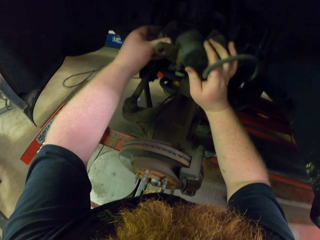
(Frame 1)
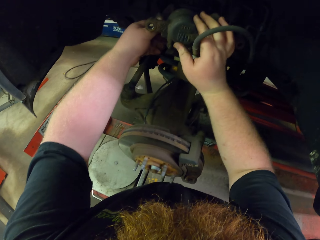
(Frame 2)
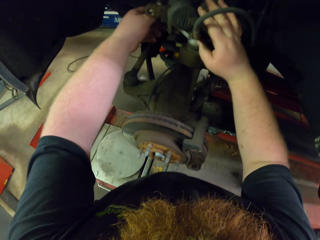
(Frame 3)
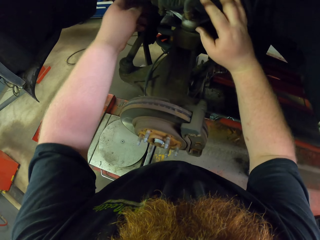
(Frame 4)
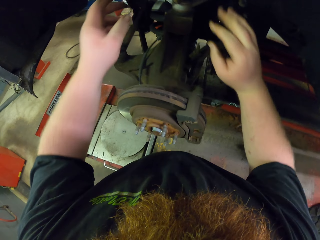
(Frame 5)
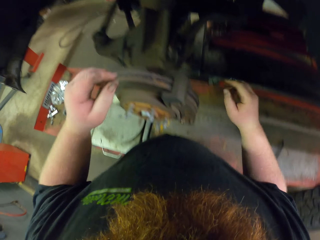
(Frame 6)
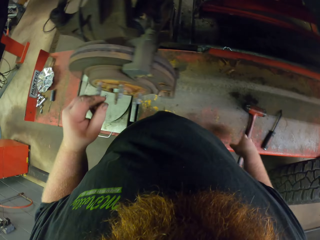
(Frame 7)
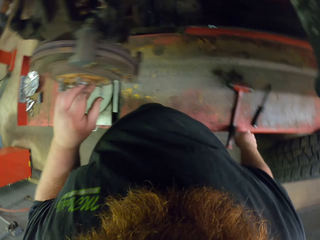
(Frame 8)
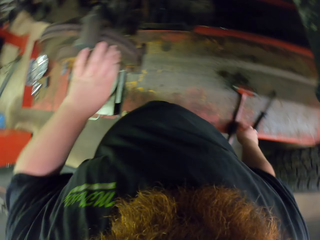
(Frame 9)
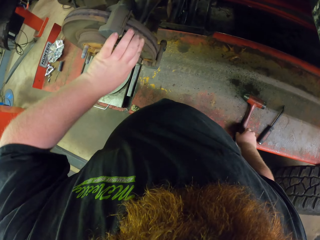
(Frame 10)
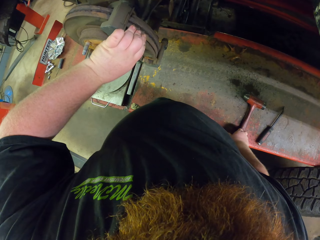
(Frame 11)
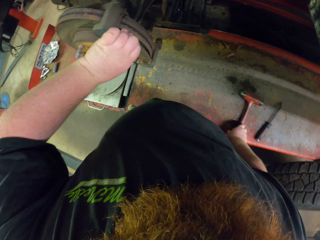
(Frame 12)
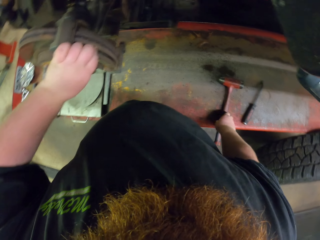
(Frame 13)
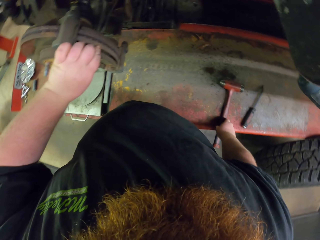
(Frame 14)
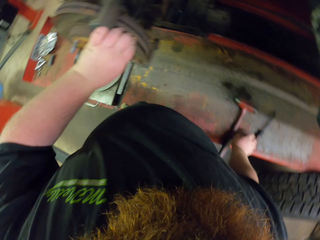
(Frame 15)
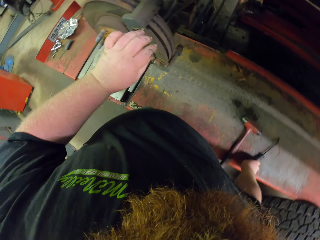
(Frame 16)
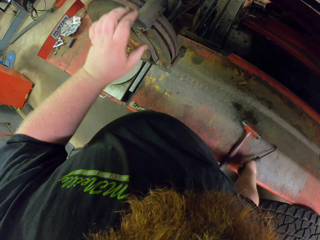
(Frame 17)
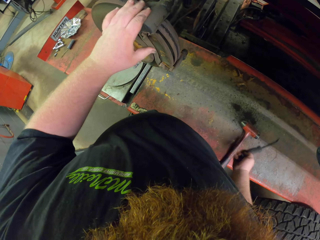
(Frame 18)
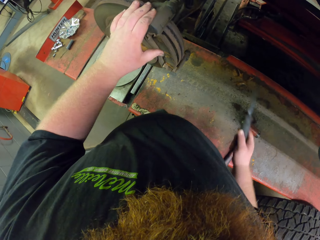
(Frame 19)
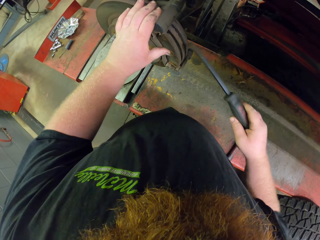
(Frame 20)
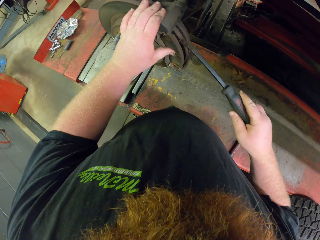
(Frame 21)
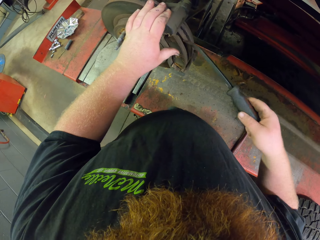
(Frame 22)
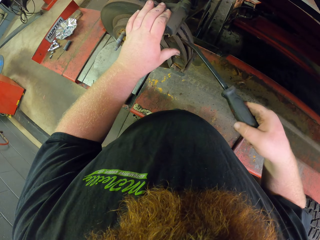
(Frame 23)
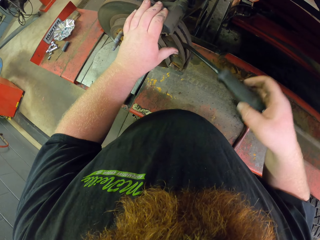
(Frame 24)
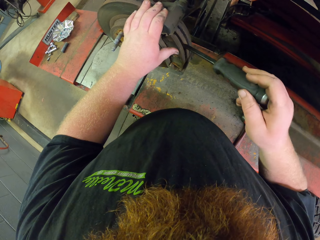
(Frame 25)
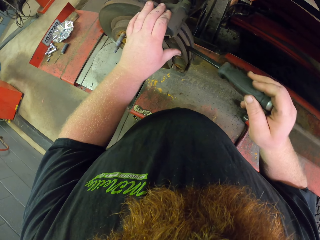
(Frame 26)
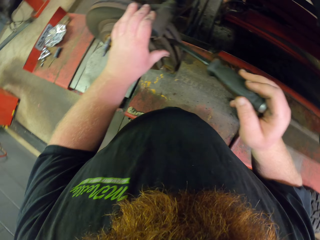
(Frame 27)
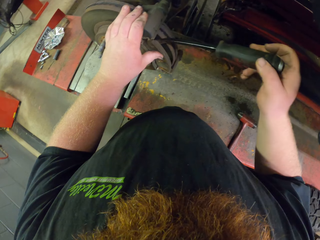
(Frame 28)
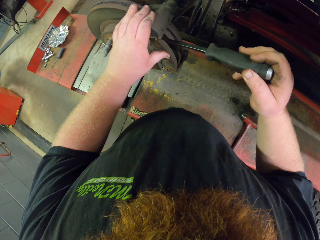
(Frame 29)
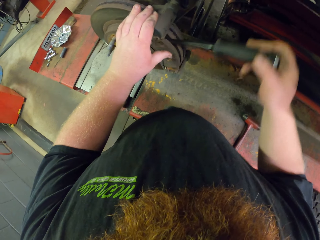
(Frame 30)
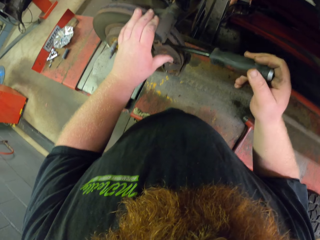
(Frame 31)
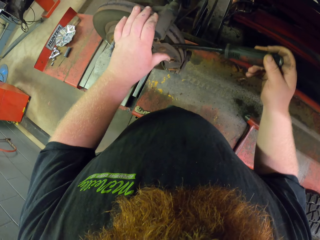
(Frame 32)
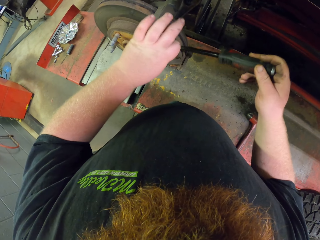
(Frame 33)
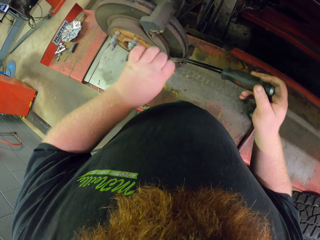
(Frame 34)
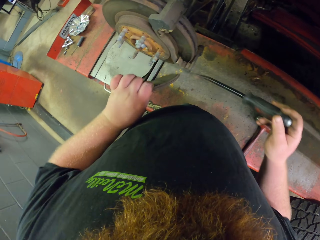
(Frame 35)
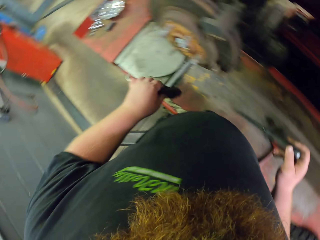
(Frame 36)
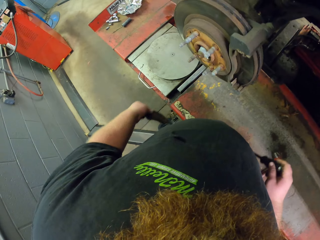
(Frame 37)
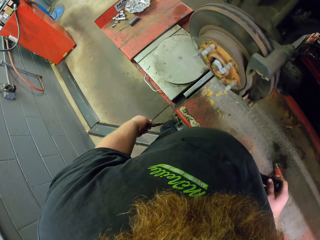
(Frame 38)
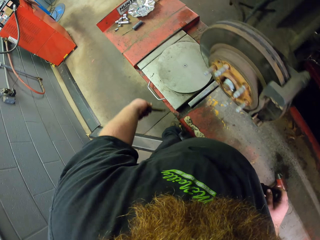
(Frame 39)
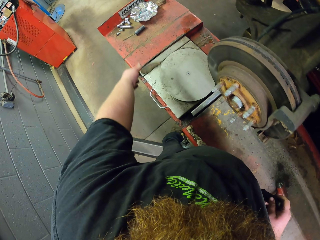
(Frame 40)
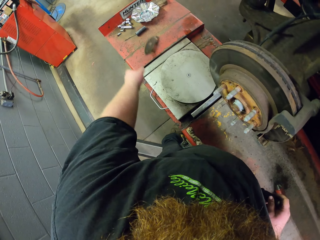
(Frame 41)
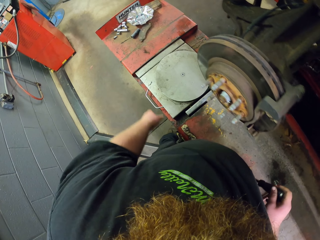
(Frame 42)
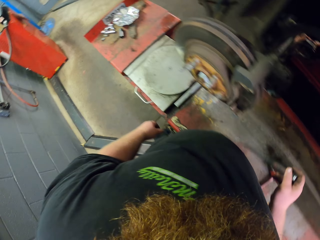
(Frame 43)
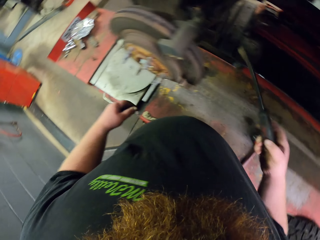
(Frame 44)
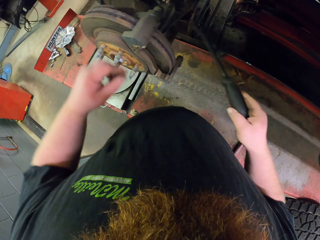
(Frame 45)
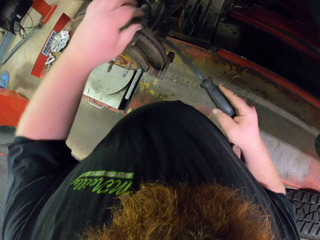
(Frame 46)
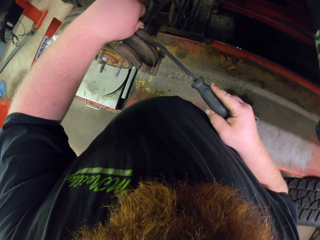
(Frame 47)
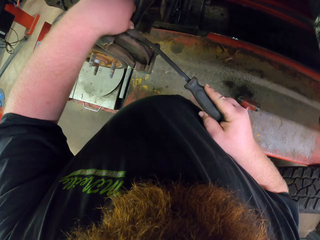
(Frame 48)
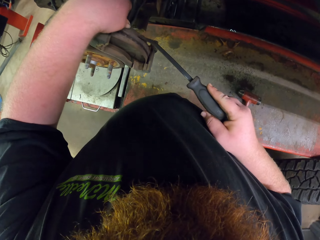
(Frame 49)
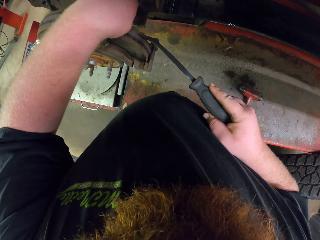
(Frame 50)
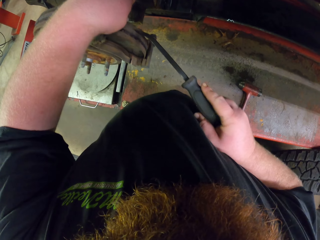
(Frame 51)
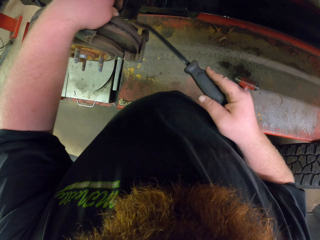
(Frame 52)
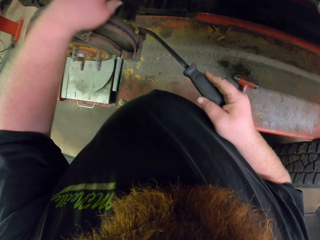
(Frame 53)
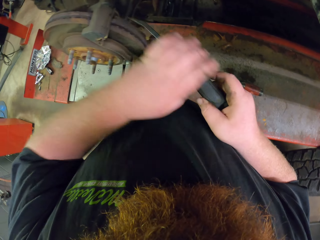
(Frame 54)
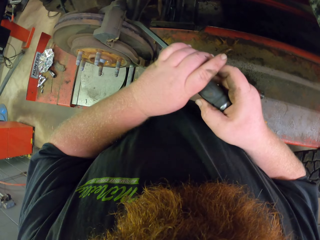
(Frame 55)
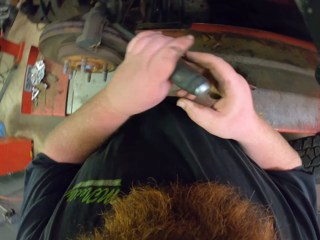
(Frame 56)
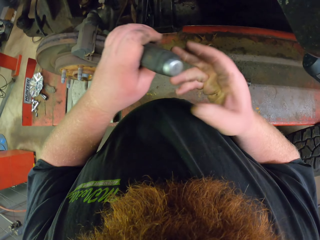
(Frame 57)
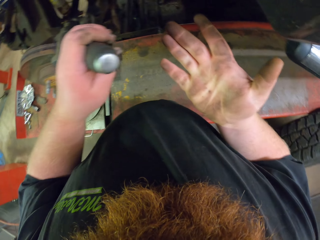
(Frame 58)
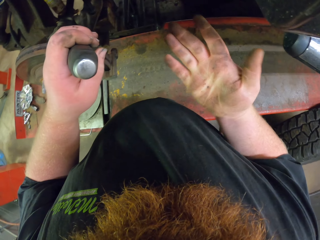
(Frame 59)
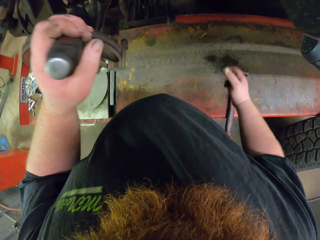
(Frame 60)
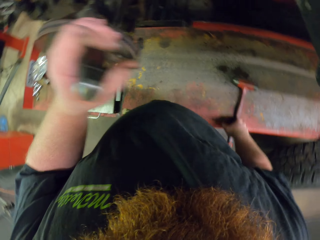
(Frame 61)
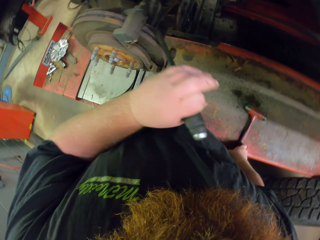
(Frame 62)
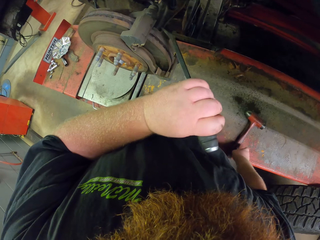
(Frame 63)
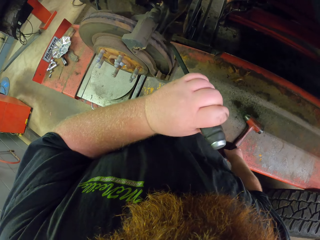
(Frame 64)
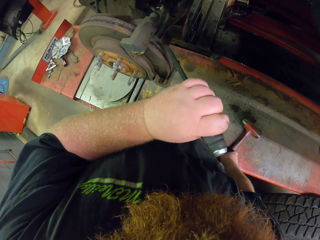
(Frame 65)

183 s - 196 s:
The camera wearer places something on the tire area. They pick up the curved chisel. They place the curved chisel on an object. They fix the chisel into the tire. They remove a part of the rim with the curved chisel. They throw the rim part on the table. They place the curved chisel on an object.

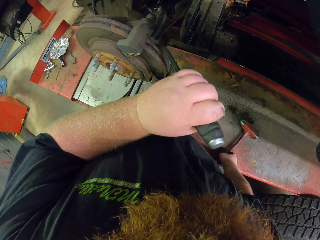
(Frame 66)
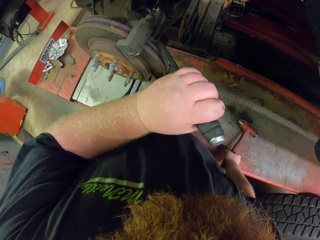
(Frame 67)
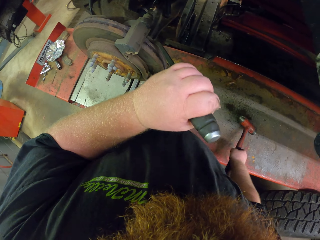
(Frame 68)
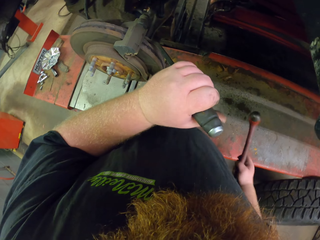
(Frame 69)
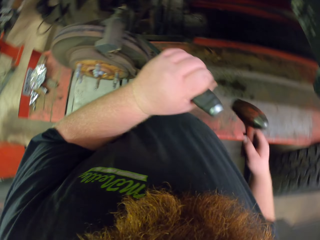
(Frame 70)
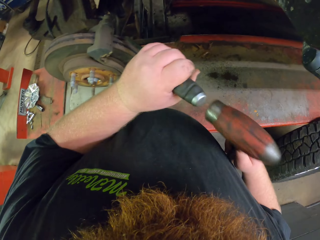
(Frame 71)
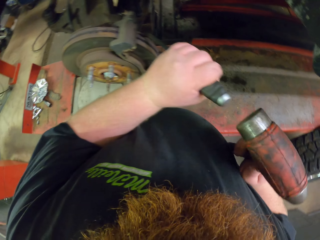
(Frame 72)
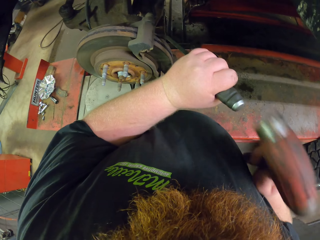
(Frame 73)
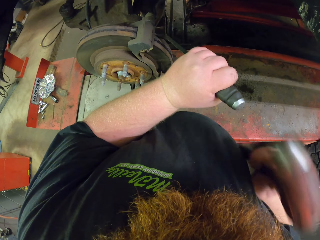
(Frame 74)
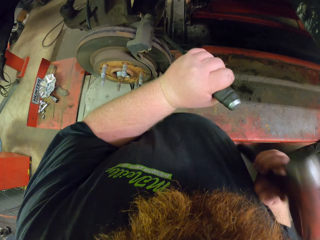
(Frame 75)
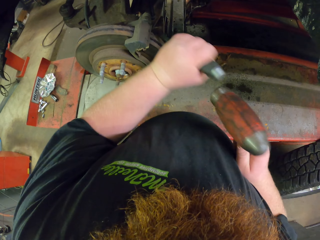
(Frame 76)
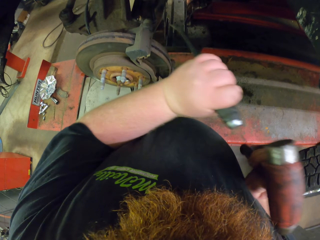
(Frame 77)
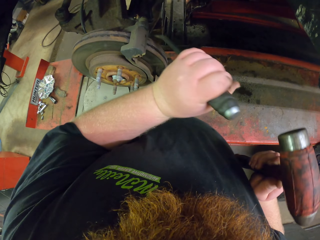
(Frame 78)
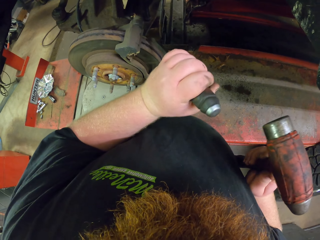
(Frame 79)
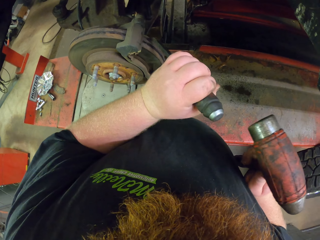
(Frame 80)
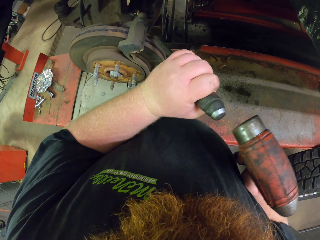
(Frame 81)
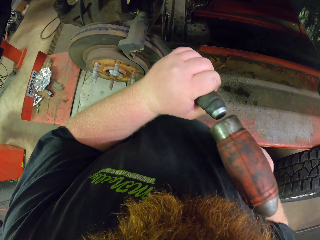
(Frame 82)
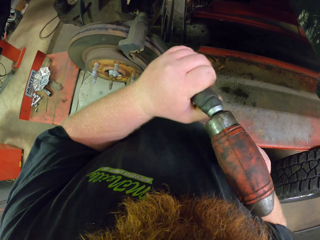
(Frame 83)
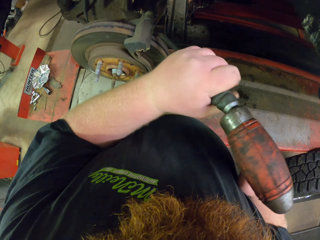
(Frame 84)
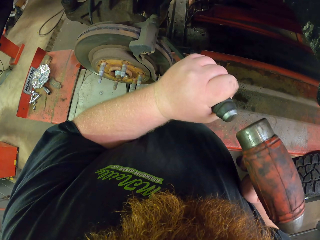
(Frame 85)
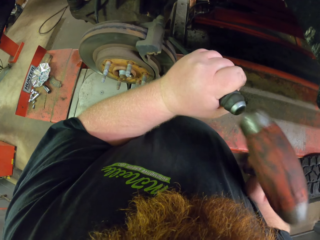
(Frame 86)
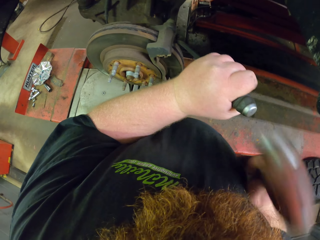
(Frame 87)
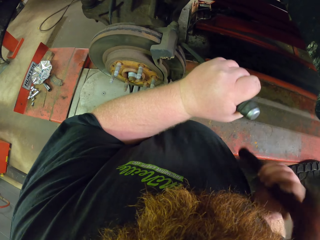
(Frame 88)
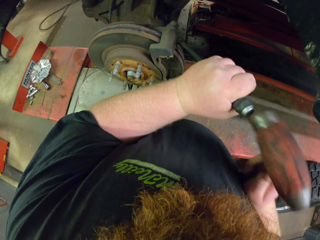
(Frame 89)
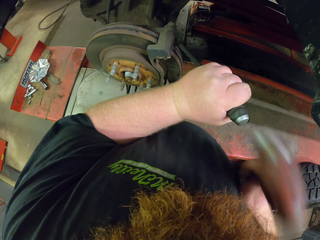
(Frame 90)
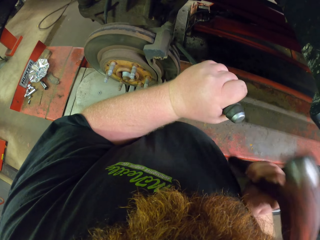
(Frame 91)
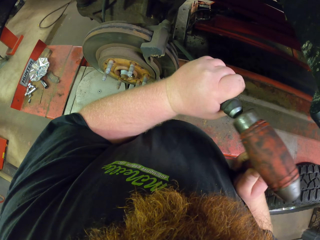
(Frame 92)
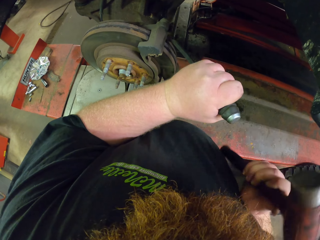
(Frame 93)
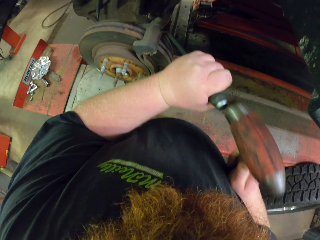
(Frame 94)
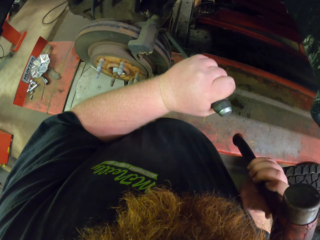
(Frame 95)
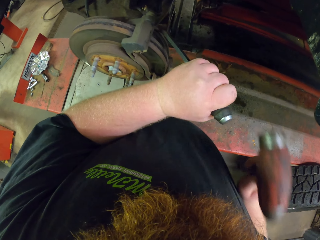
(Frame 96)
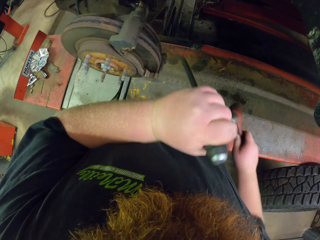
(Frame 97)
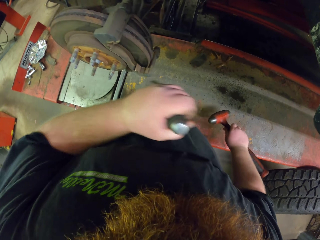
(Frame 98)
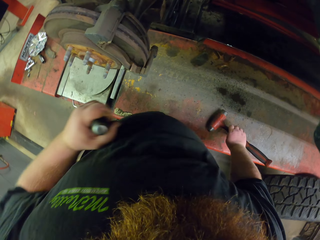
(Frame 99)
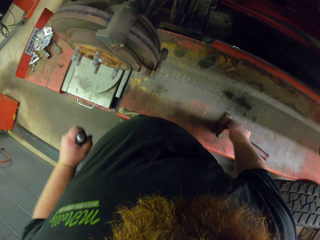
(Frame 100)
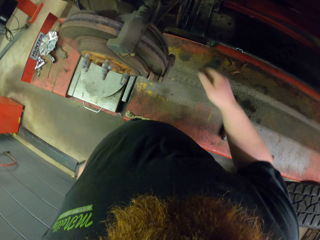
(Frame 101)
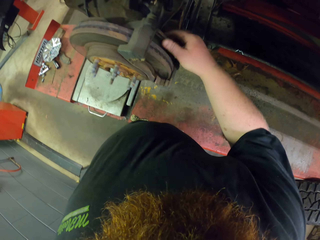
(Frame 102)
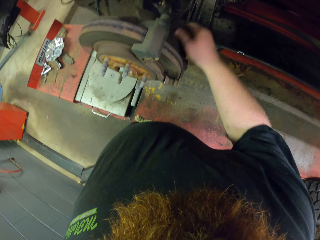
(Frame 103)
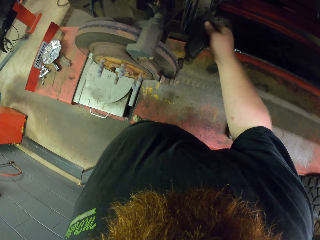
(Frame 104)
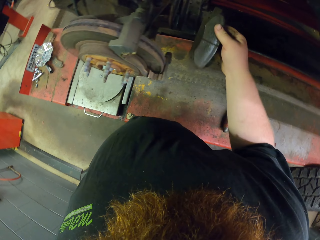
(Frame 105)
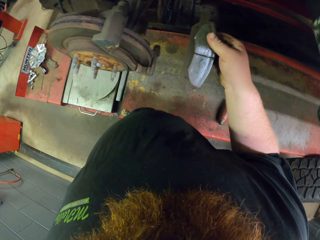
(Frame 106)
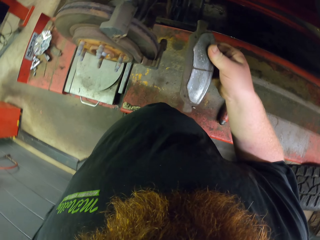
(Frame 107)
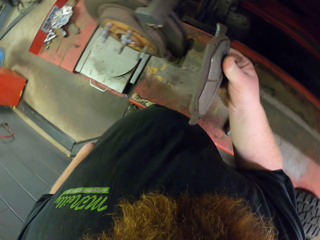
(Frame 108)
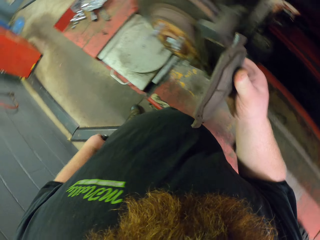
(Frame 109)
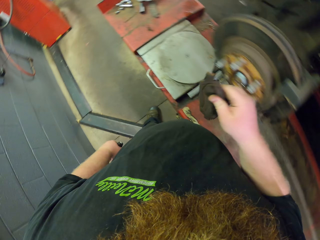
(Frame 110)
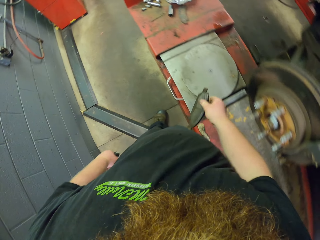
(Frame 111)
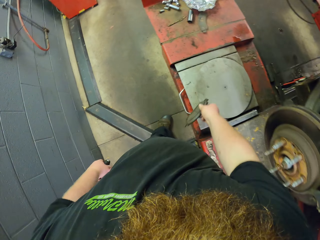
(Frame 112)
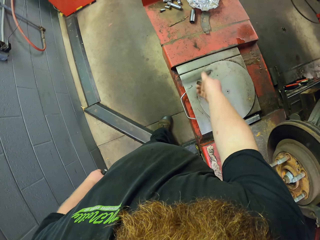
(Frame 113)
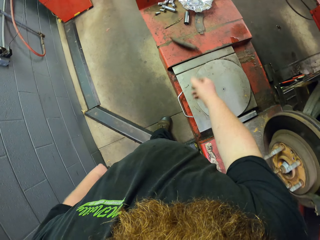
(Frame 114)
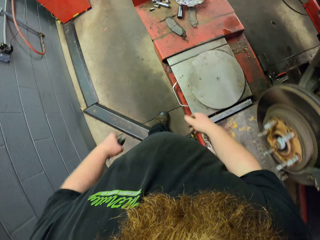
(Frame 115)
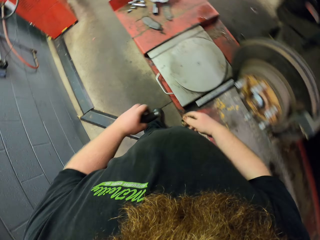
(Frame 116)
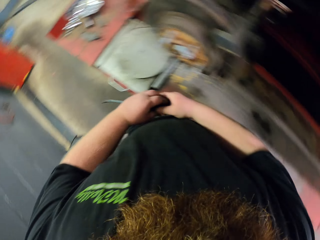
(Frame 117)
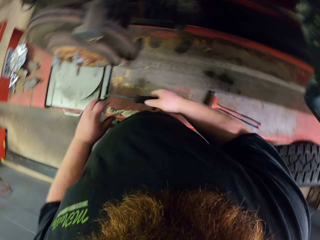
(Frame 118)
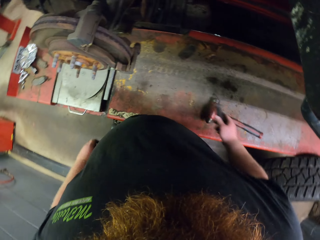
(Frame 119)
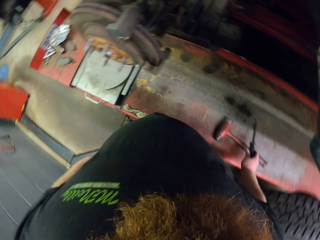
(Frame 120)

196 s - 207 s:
The camera wearer picks up the hammer. They hit the curved chisel with the hammer. They place the hammer on the bench. They remove another part of the rim with the hand. They throw the rim part on the table.
